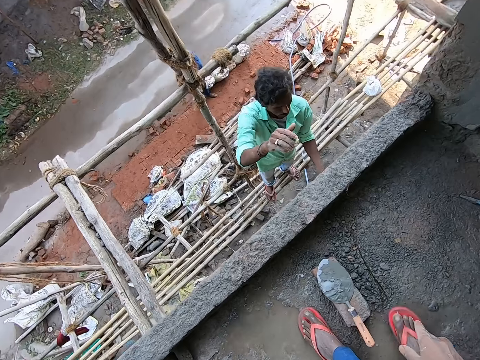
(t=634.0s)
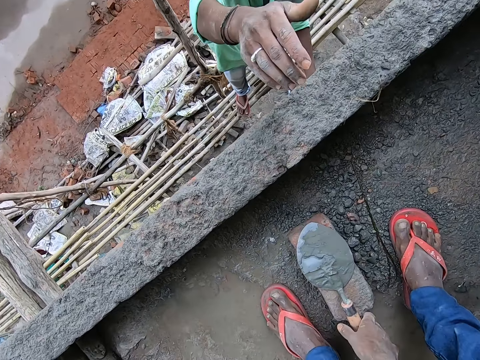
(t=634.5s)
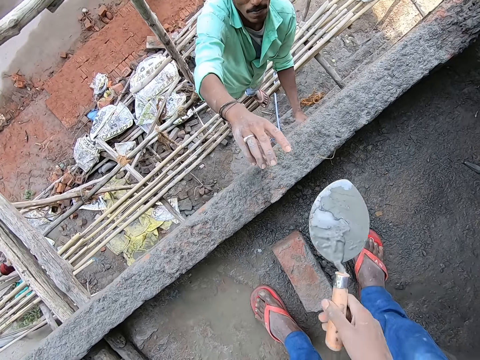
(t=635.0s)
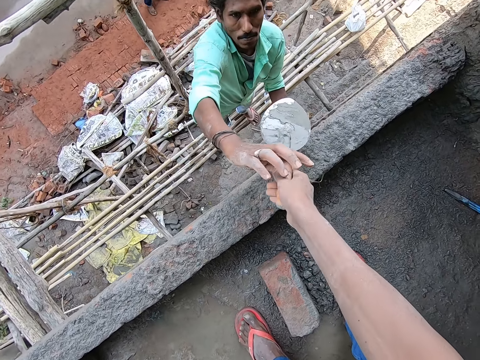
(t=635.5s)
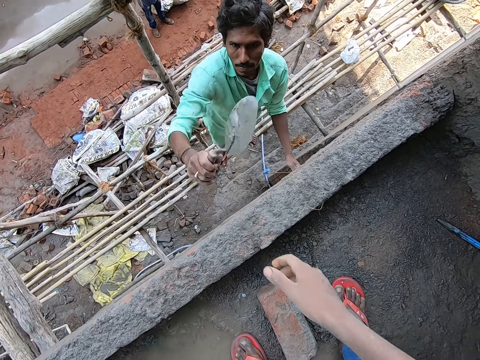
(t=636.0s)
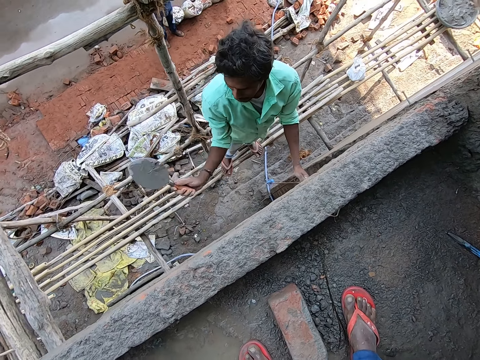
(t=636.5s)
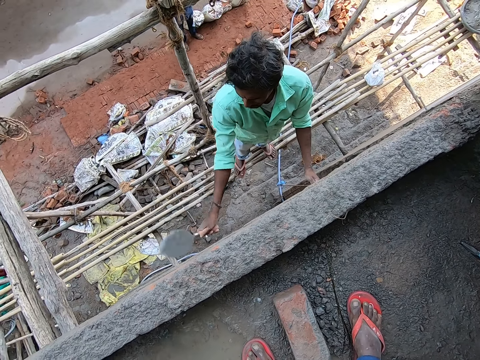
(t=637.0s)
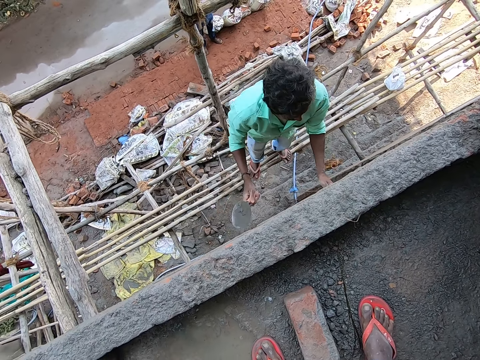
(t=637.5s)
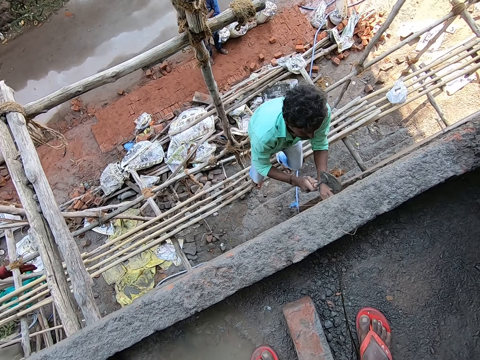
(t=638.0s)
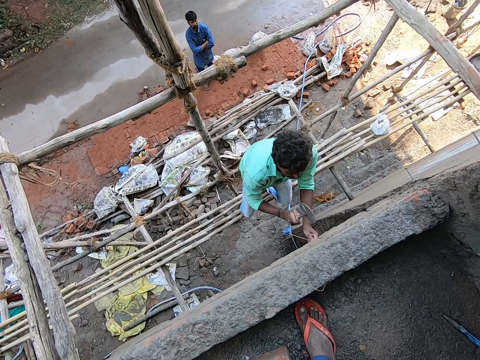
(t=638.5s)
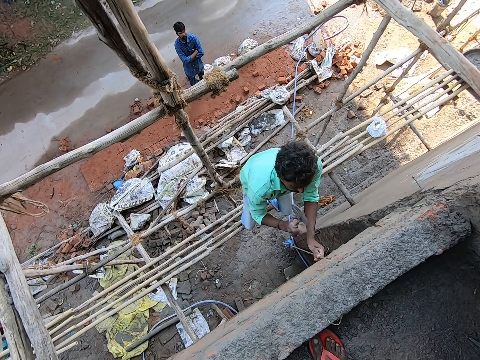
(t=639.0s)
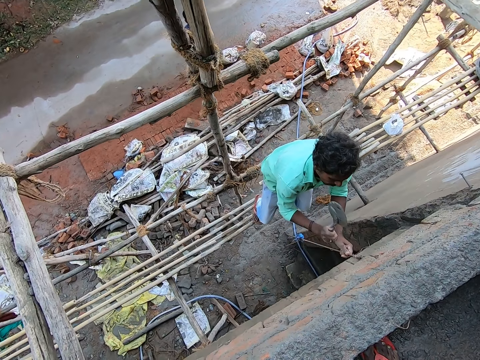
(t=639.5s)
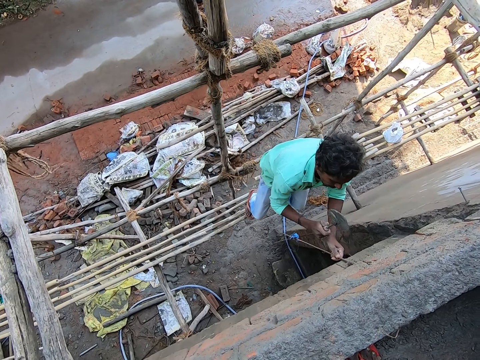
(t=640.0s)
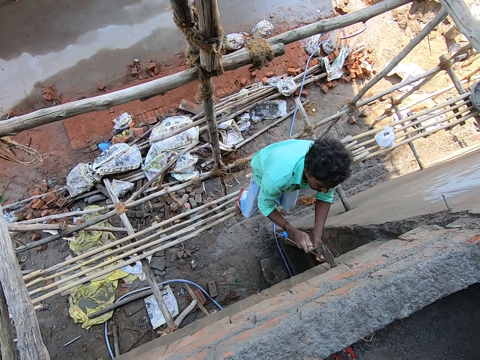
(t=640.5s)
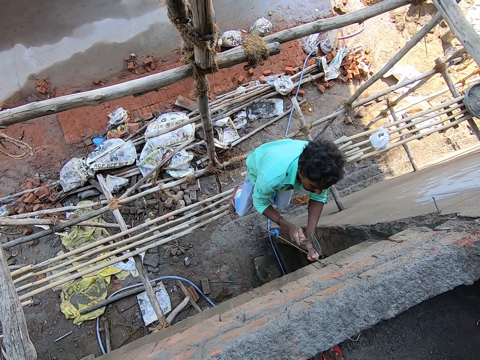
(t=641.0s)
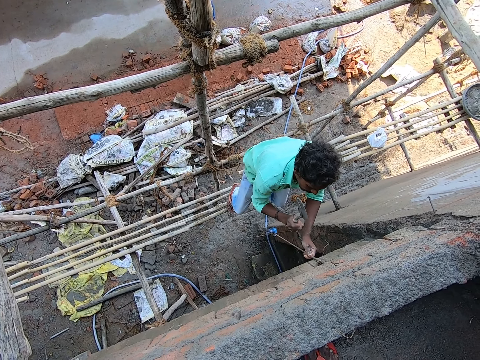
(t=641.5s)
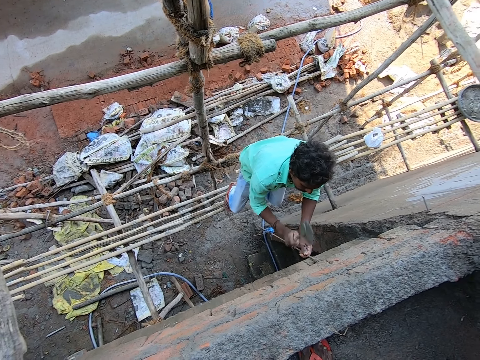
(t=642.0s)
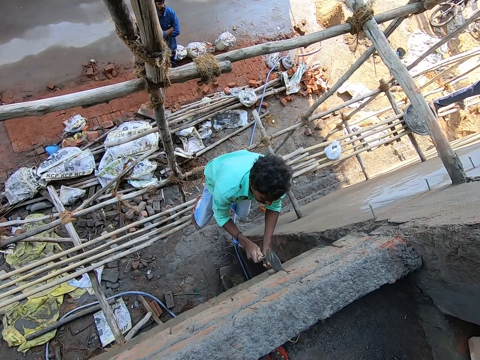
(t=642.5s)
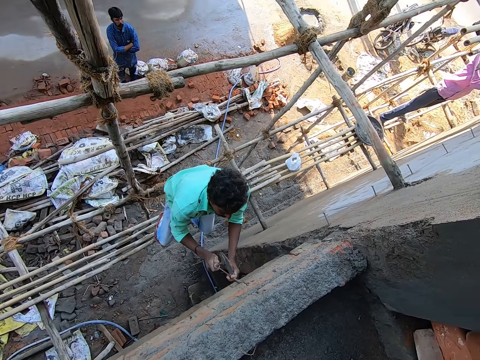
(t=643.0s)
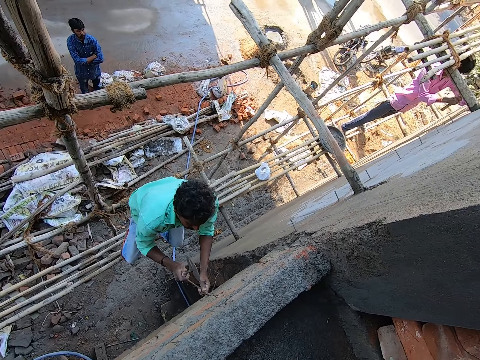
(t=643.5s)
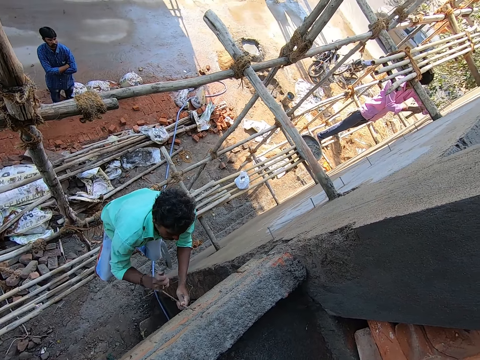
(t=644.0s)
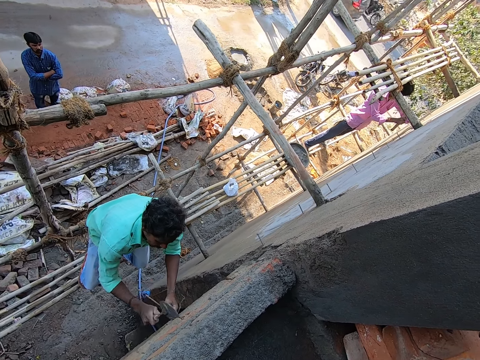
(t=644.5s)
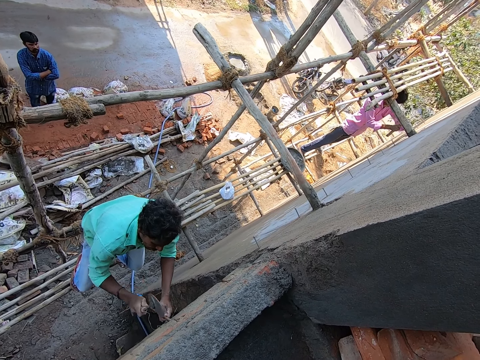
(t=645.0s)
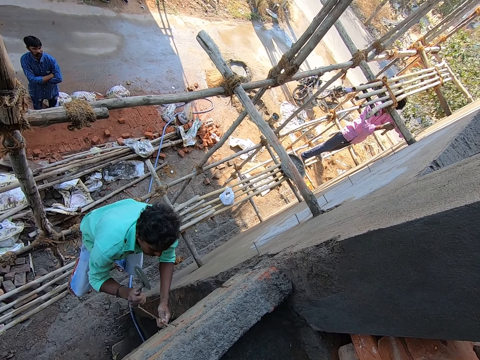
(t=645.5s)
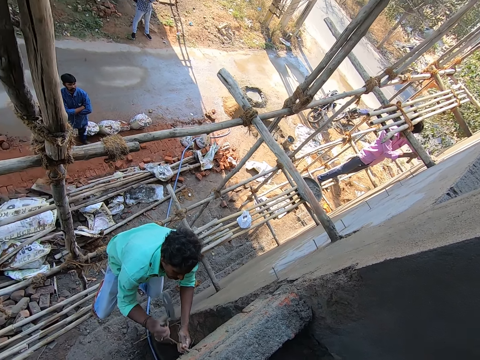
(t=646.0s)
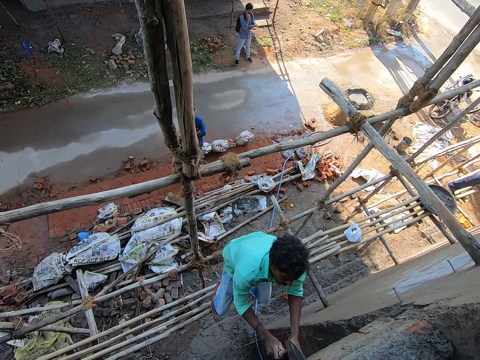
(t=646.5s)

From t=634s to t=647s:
The camera wearer passes a trowel to a man with his right hand. The man receives the trowel with his right hand. The man hits the trowel on the wall with his right hand. The man hits an iron rod on the wall with the trowel in his right hand.

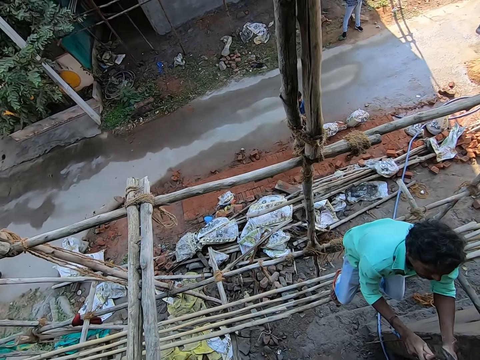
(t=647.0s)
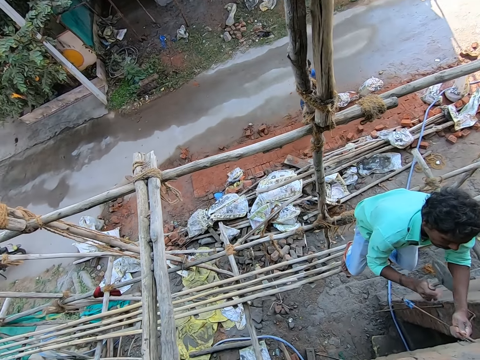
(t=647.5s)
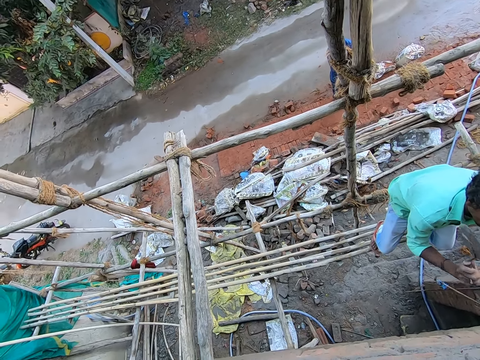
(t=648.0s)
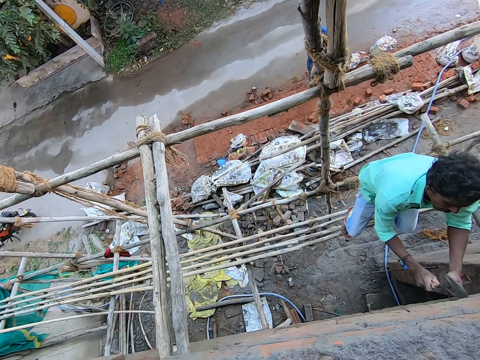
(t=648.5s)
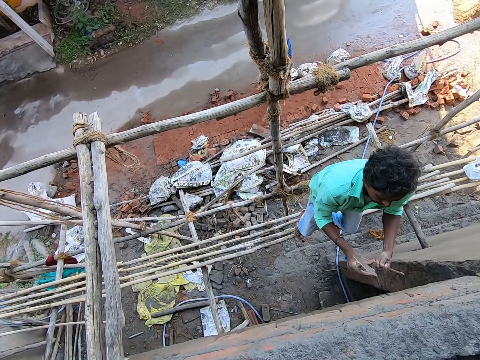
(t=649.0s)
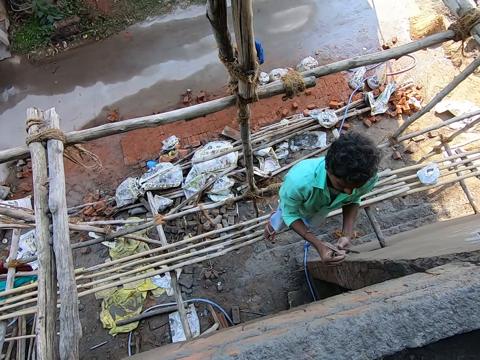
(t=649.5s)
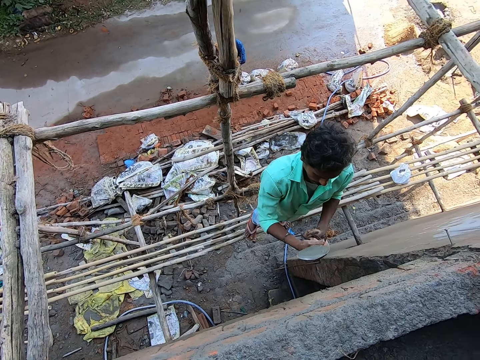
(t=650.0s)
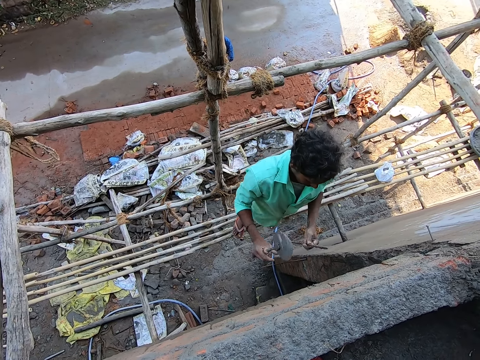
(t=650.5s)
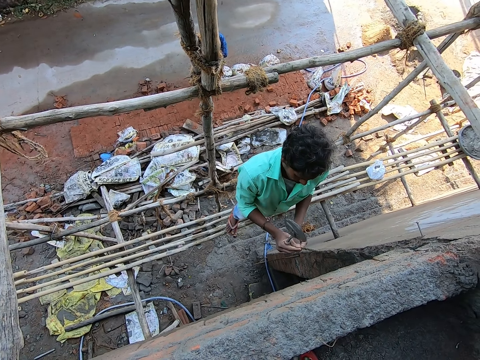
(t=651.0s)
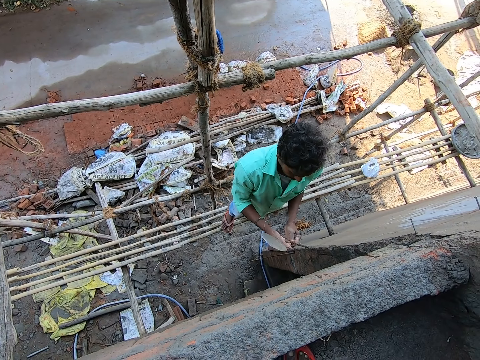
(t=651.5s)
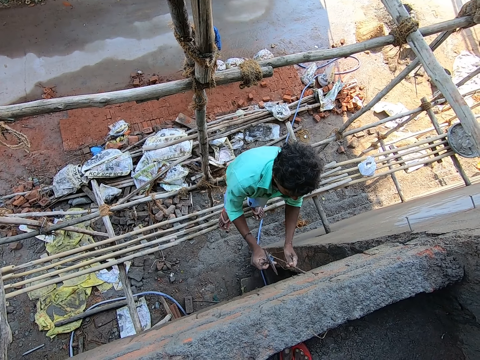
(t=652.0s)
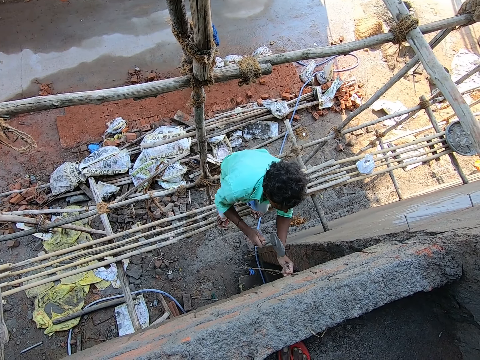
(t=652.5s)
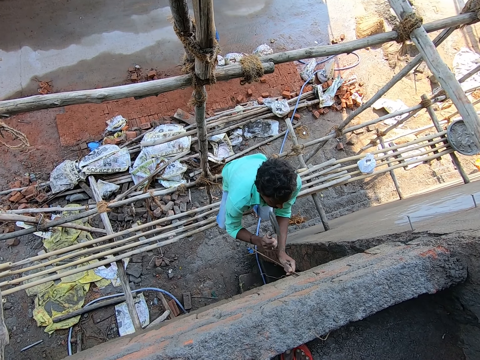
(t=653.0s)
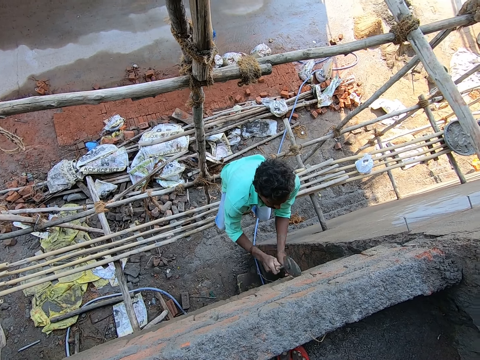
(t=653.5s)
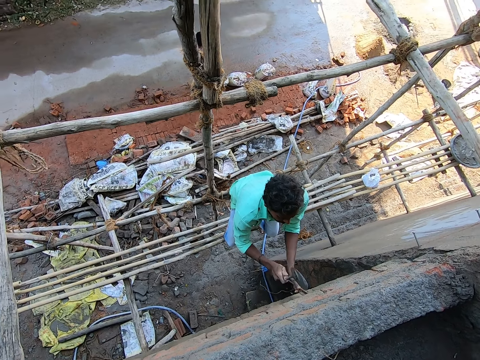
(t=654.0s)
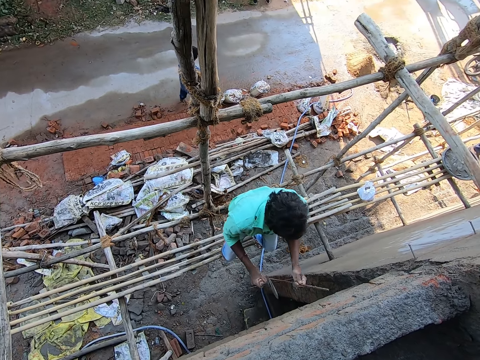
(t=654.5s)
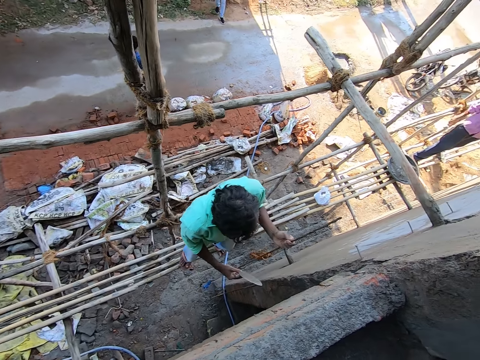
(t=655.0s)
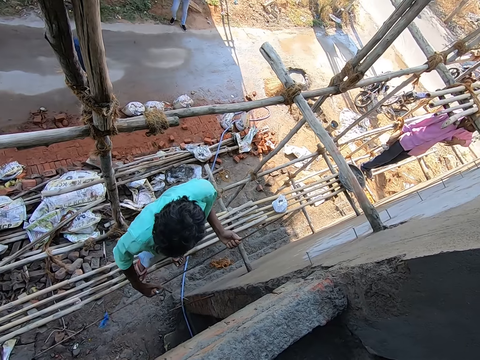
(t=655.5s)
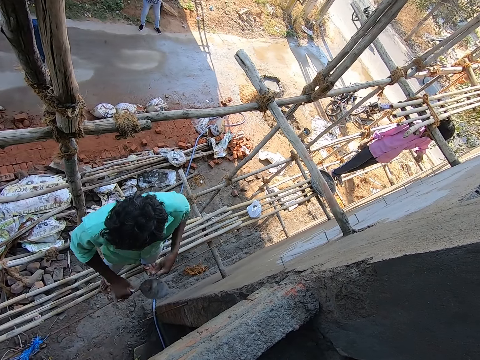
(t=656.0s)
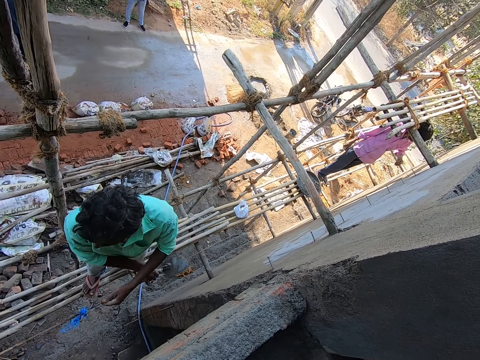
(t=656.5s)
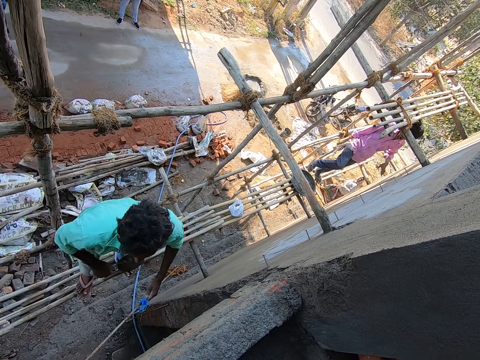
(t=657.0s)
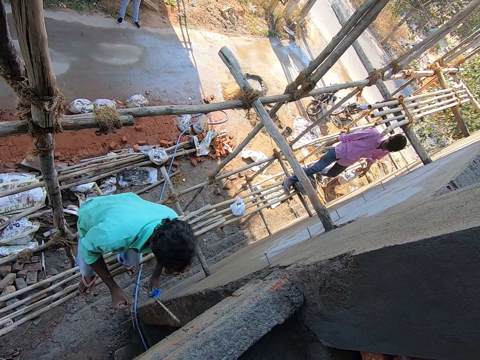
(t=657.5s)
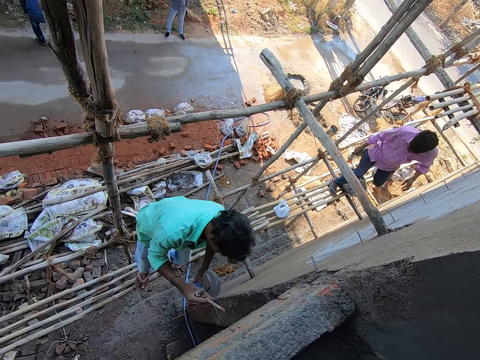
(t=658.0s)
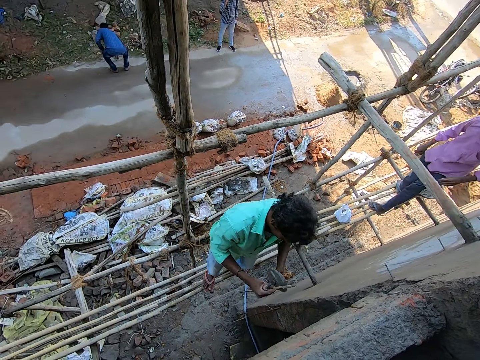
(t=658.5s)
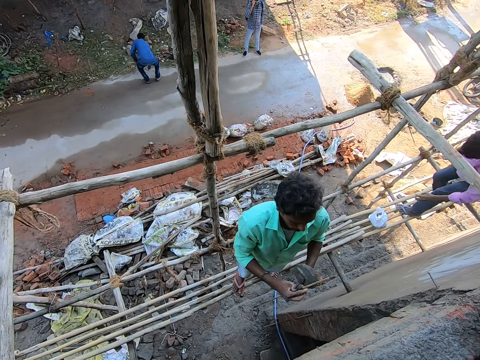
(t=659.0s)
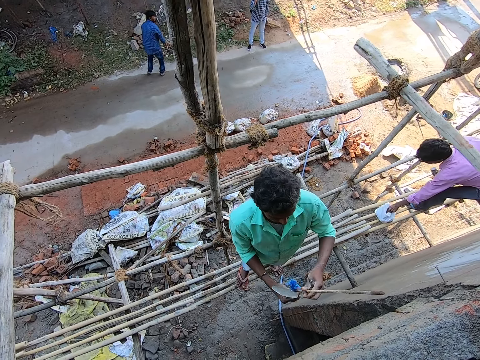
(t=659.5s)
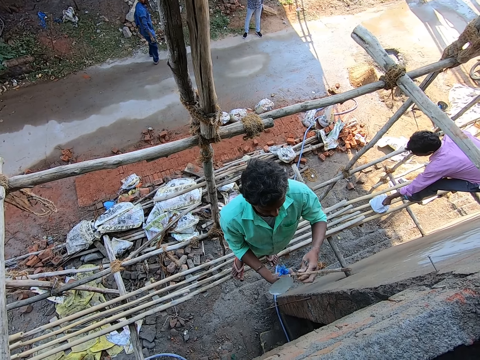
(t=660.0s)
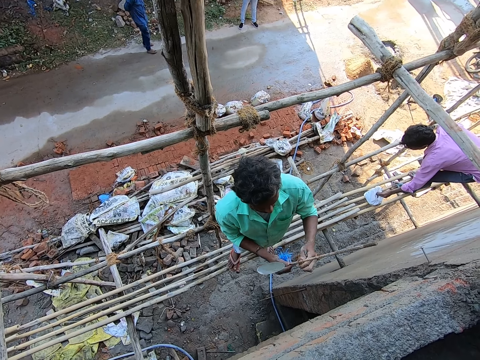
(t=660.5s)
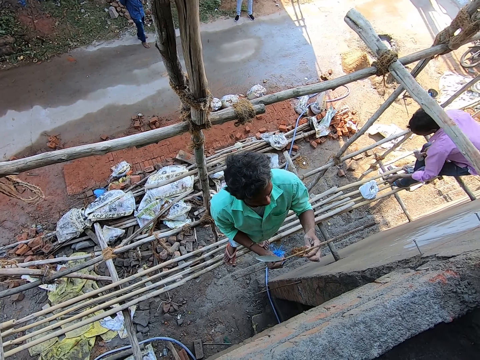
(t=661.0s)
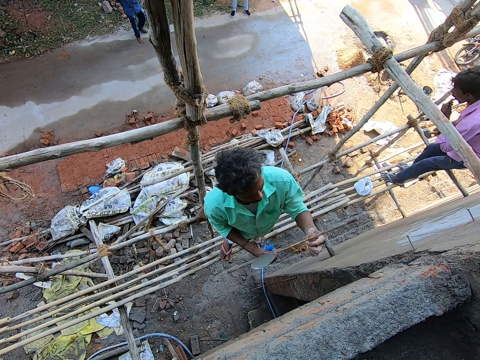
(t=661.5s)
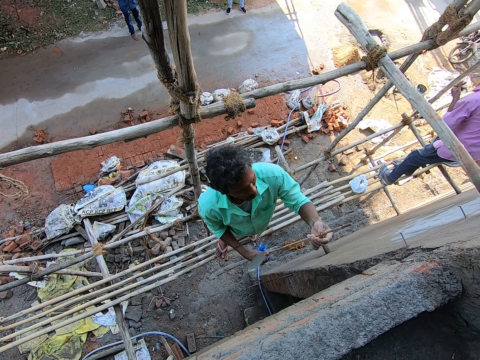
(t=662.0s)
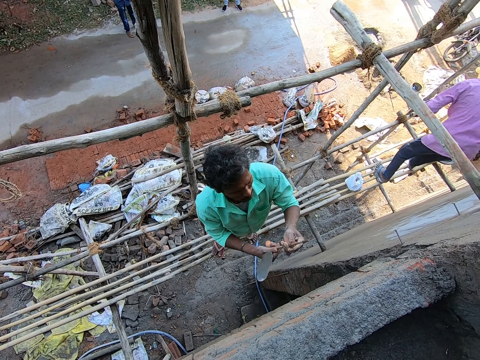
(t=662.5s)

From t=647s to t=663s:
The man adjusts the iron rod with his right hand. The man hits the iron rod on the wall with the trowel in his right hand. The man adjusts the iron rod with both hands. Another man walks towards the first man on the planks. The other man picks up nails in a nylon with his left hand.
